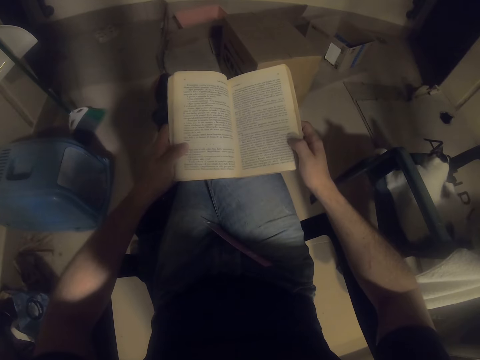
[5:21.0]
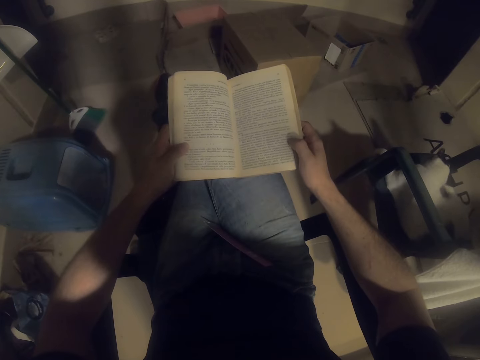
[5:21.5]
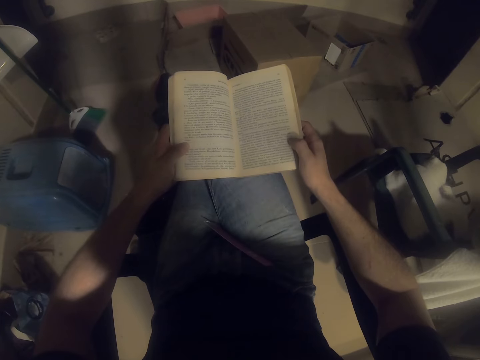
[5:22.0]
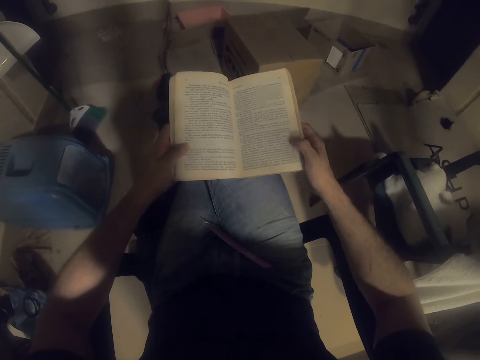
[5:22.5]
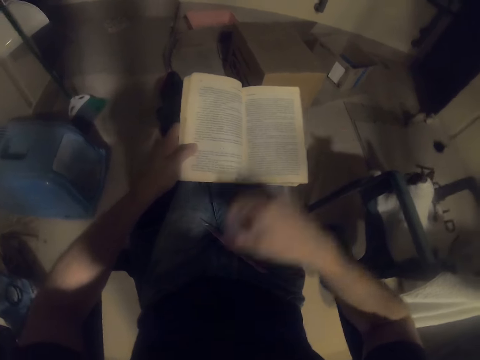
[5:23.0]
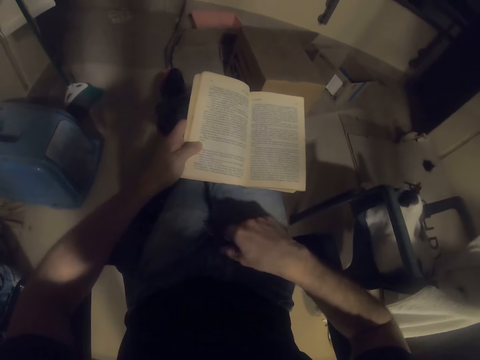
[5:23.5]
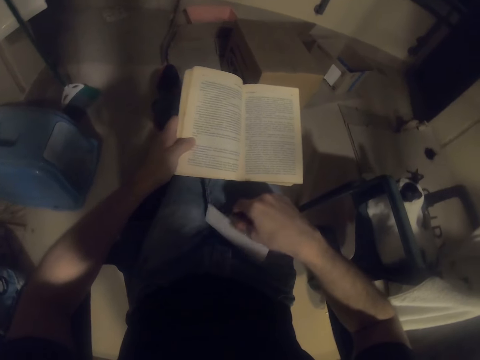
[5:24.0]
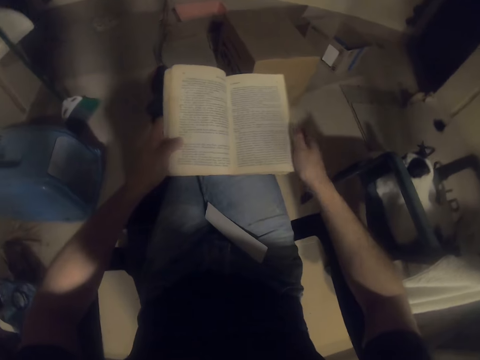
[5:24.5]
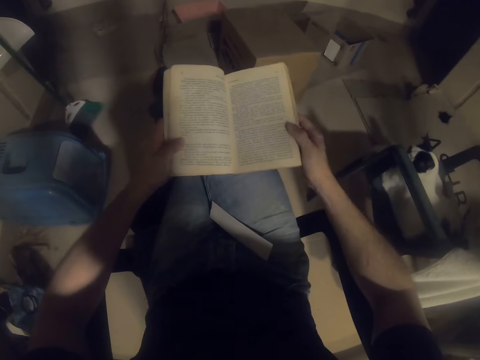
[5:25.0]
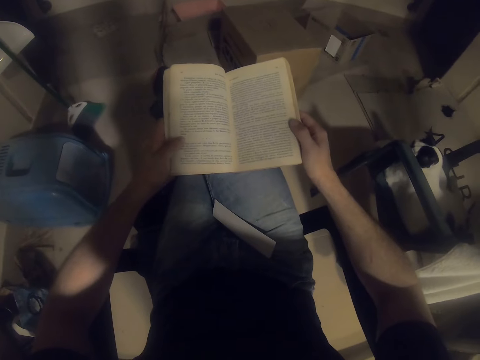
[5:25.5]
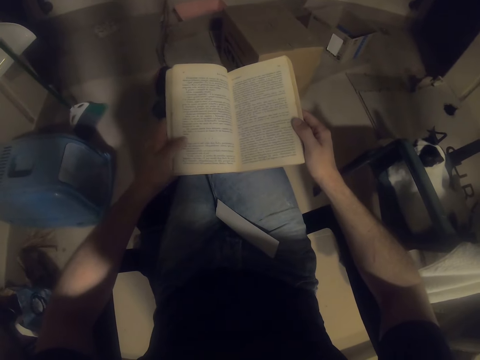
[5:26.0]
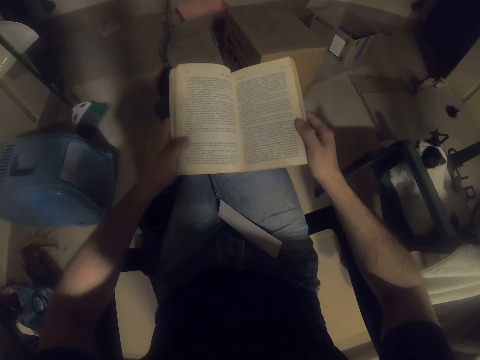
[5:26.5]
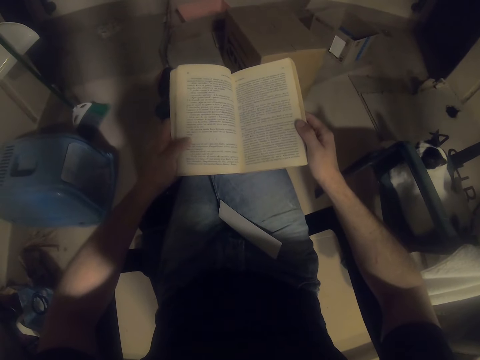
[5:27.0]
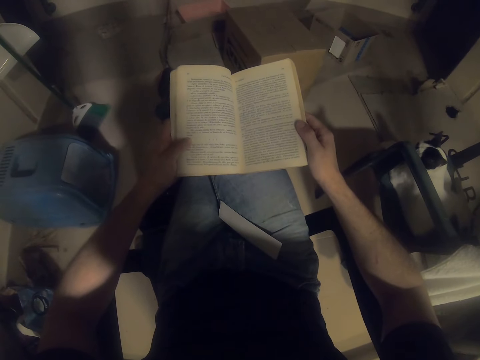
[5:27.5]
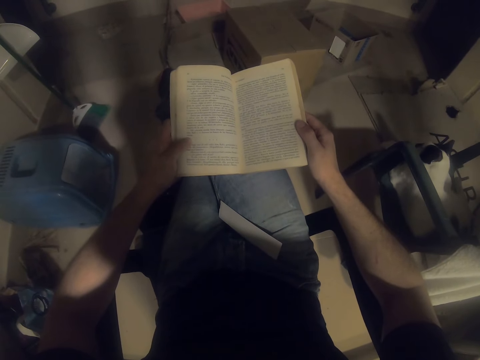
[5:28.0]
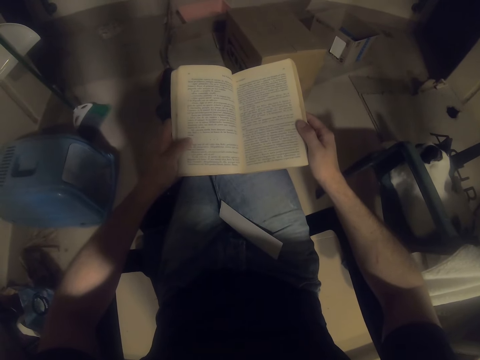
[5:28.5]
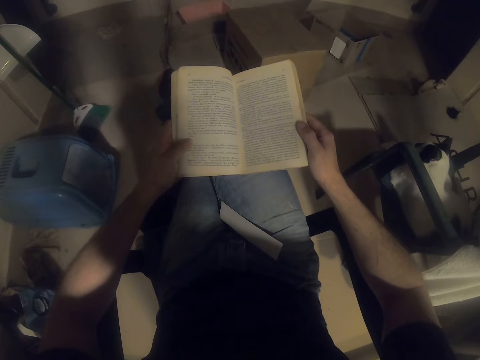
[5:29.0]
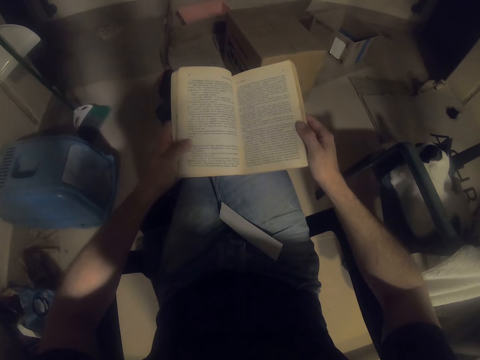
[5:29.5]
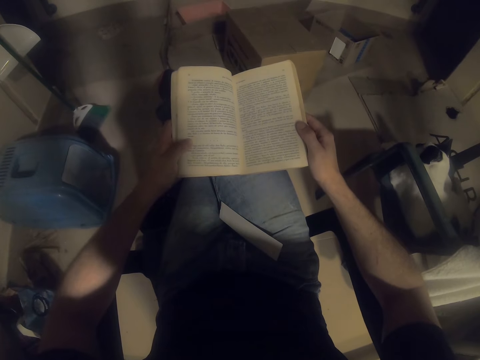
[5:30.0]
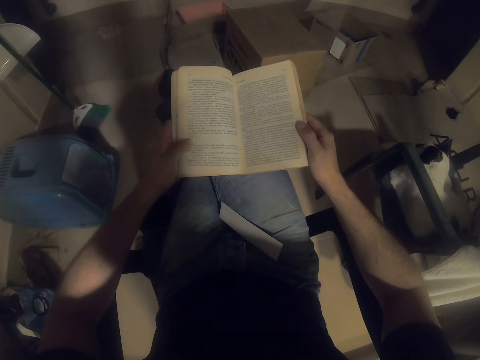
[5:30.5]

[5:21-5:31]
The camera wearer touches the piece of paper on his thighs. He reads the novel.

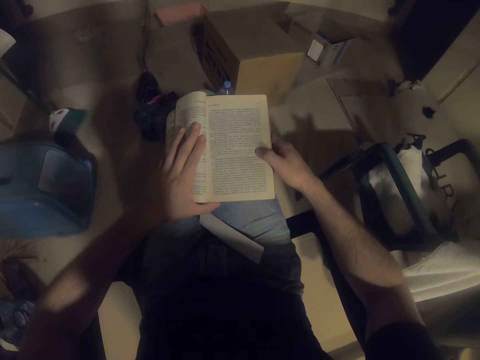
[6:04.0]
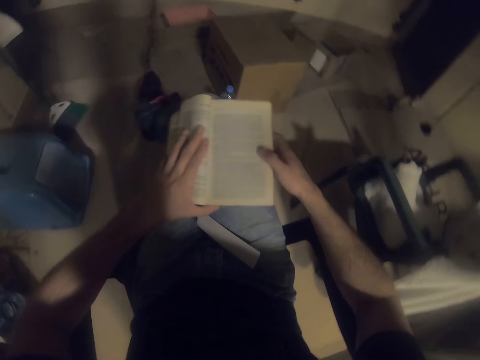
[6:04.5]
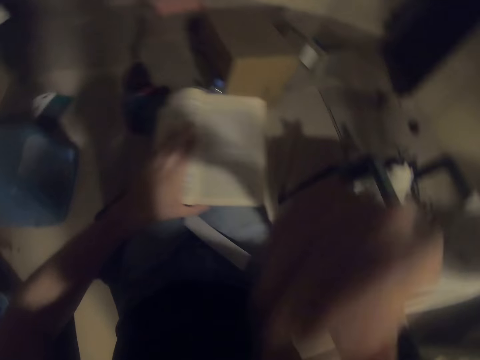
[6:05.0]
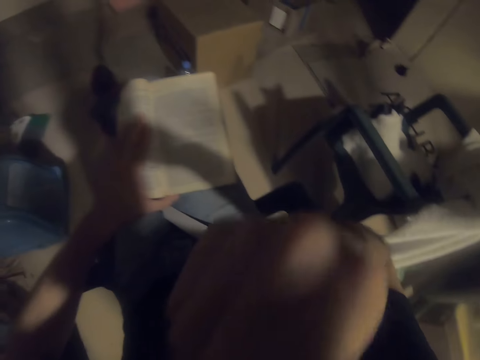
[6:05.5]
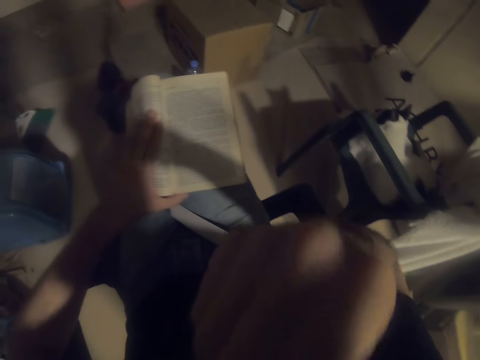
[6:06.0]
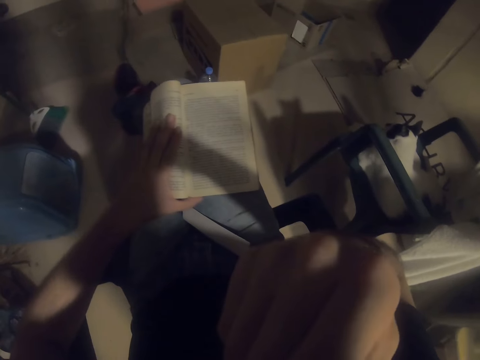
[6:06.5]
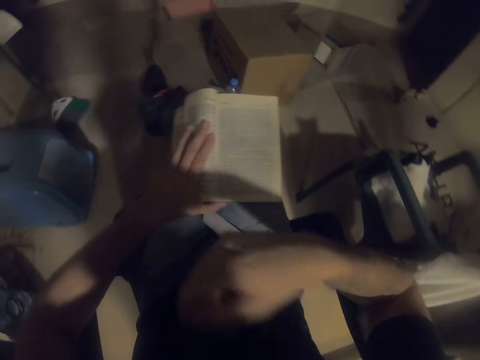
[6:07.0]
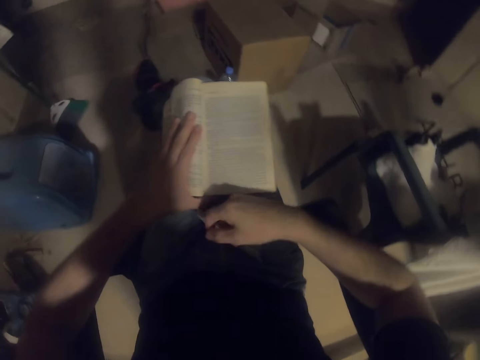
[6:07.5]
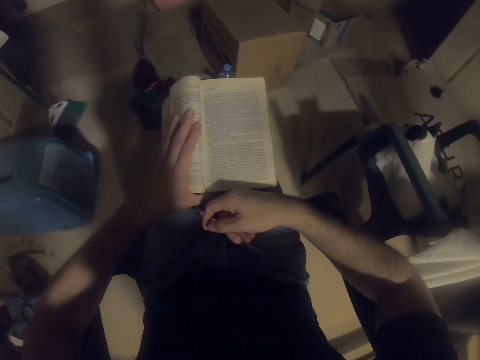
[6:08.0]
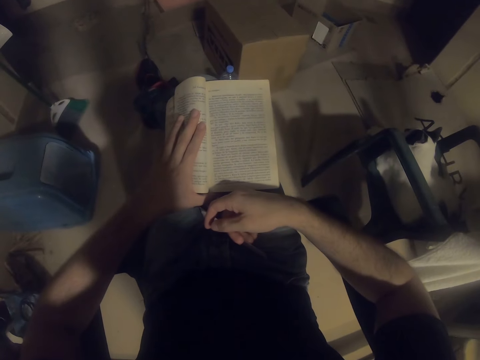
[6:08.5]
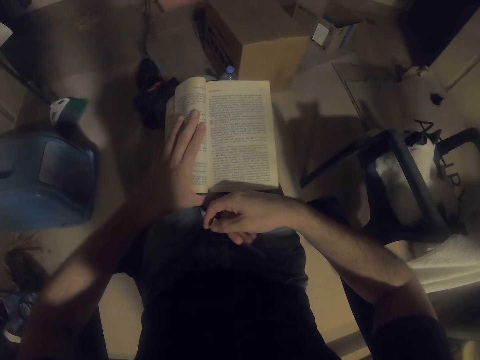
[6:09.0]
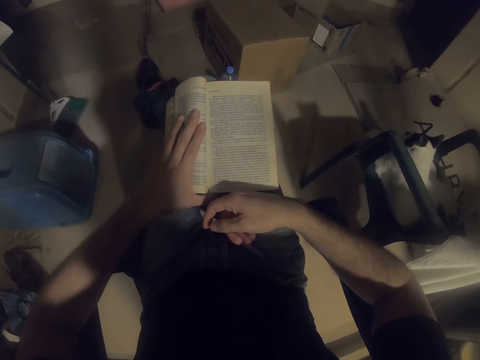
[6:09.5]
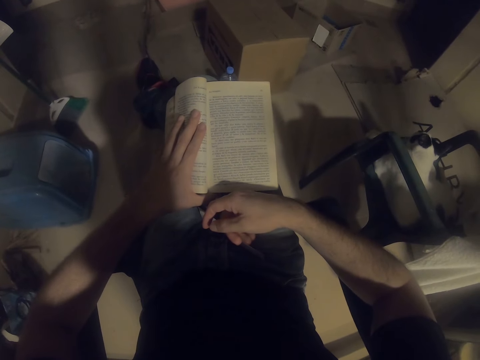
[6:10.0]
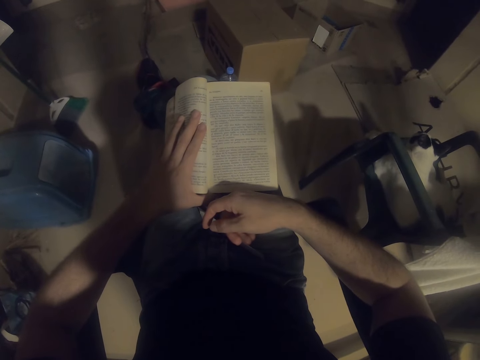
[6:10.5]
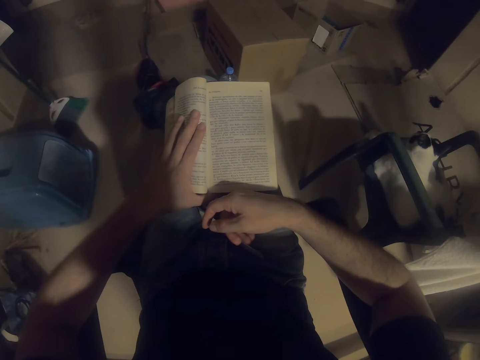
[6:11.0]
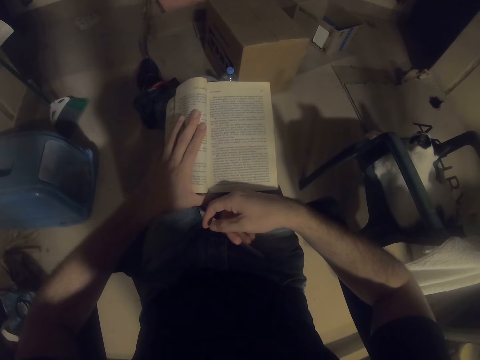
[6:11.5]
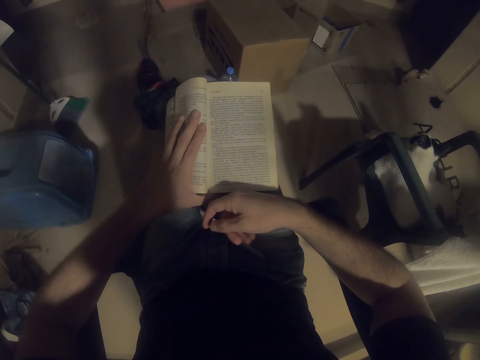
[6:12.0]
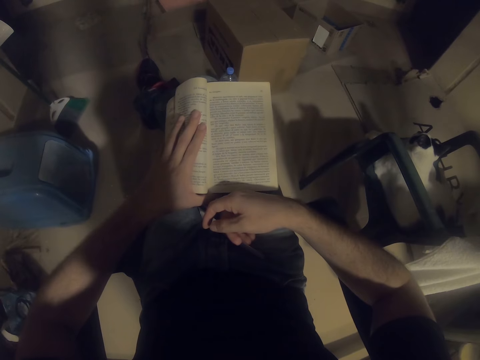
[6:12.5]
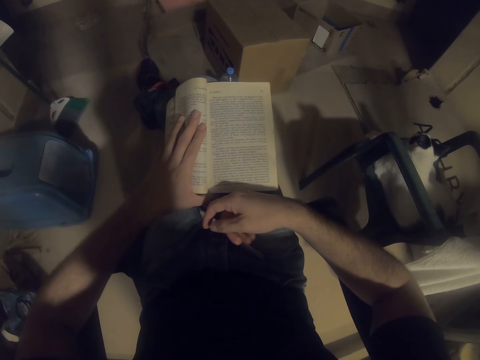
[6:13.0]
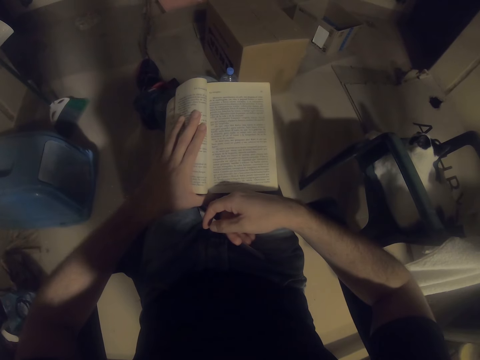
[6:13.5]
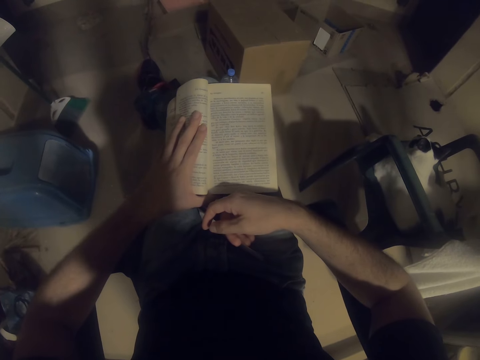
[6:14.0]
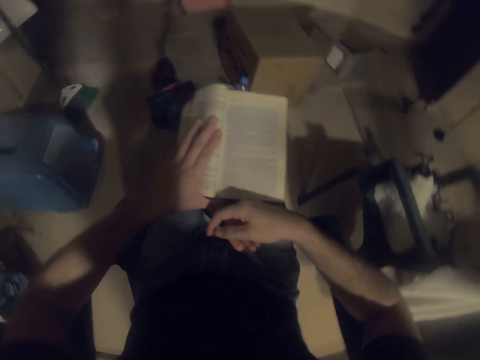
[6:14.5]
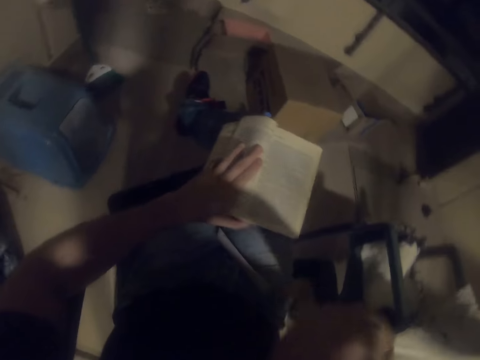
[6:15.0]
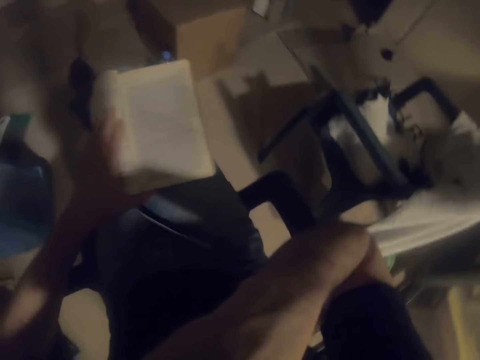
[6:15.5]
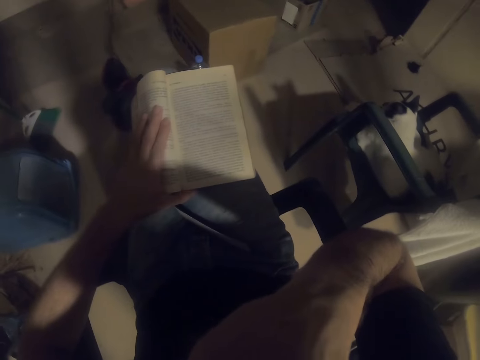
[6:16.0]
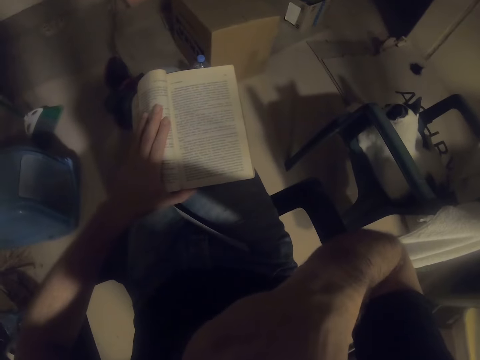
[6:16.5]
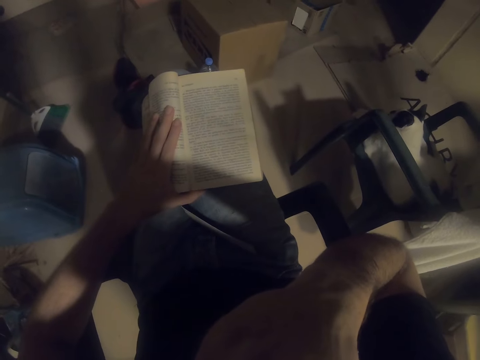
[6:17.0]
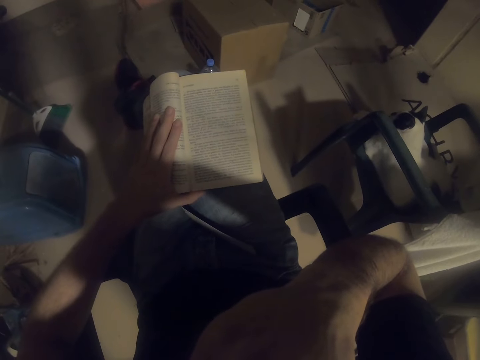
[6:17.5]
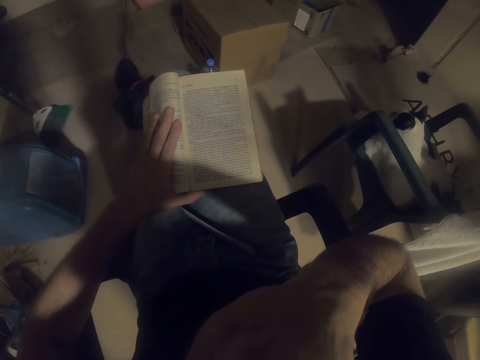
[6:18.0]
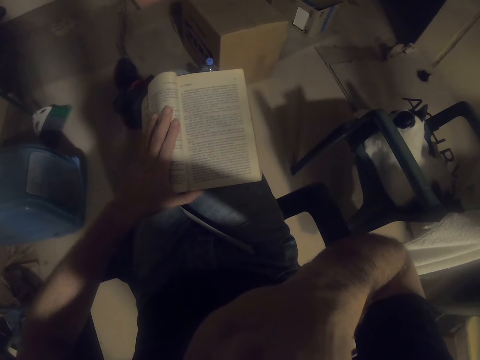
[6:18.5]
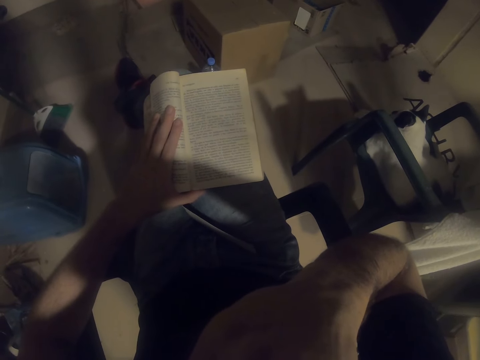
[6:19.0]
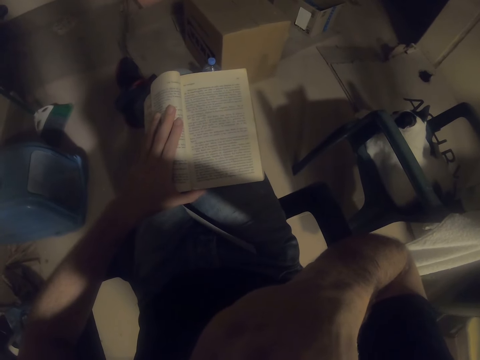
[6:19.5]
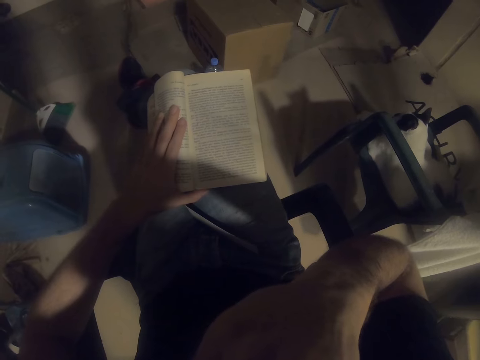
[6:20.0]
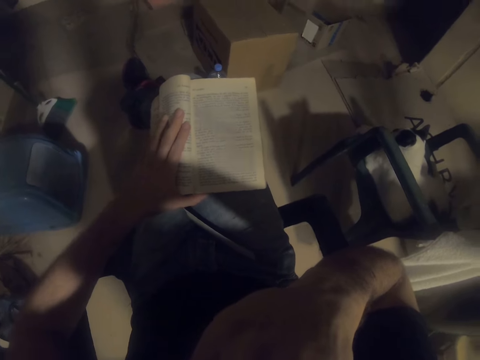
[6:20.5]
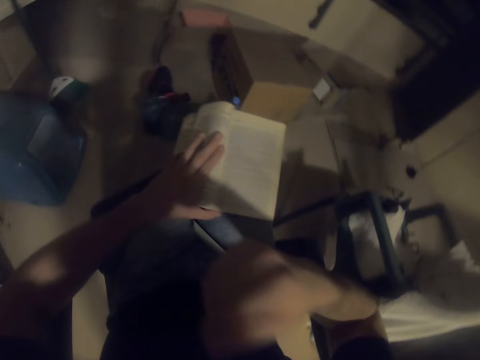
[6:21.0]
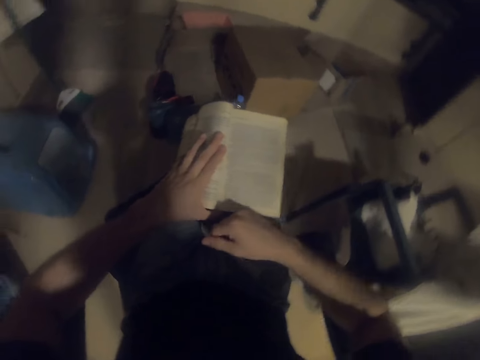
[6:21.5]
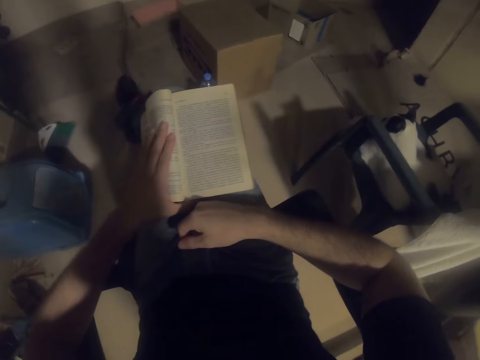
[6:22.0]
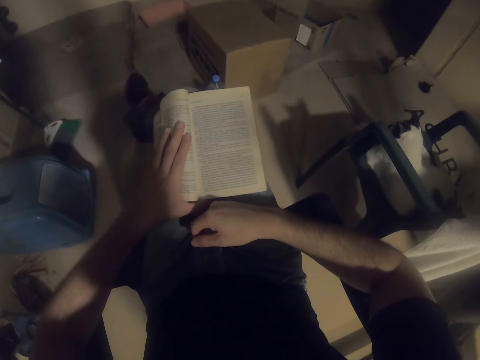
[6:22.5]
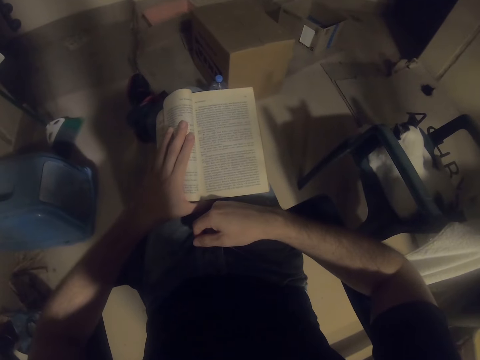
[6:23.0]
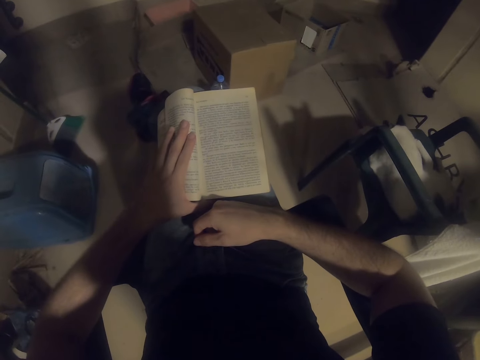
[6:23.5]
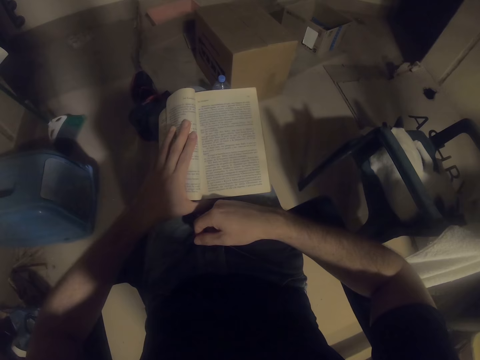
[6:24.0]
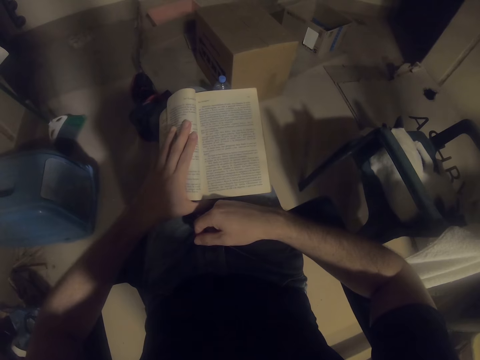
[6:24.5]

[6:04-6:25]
The camera wearer touches his face. He puts his hand on his lap. He touches his face. He puts his hand on his lap.
